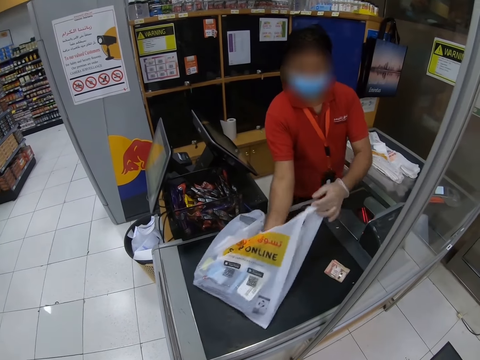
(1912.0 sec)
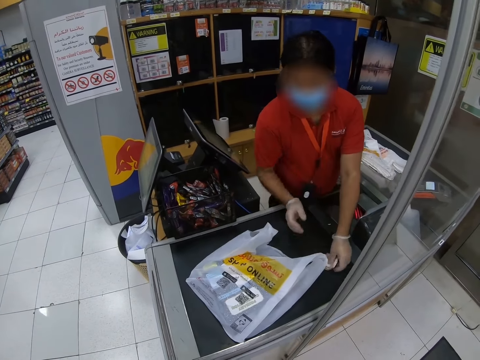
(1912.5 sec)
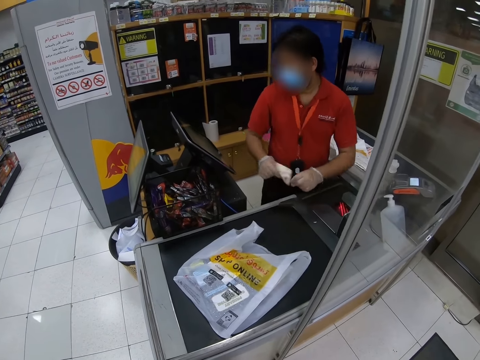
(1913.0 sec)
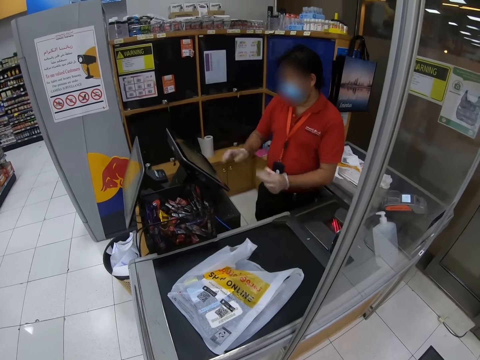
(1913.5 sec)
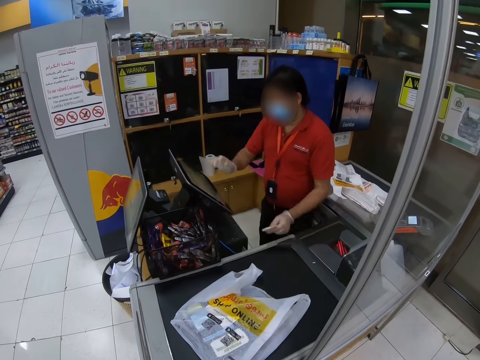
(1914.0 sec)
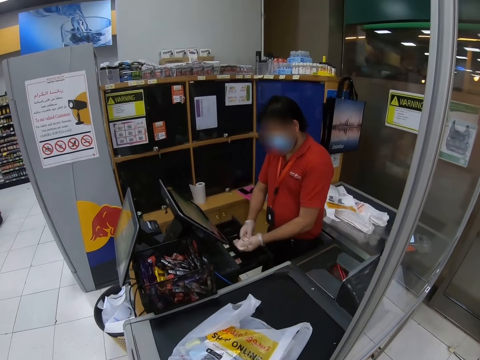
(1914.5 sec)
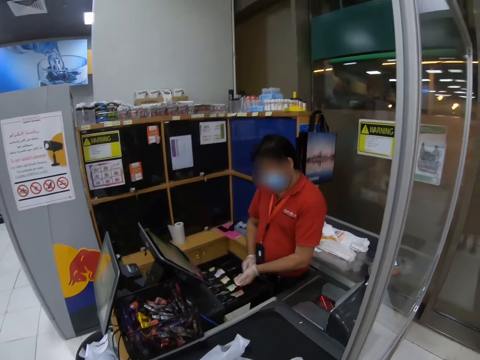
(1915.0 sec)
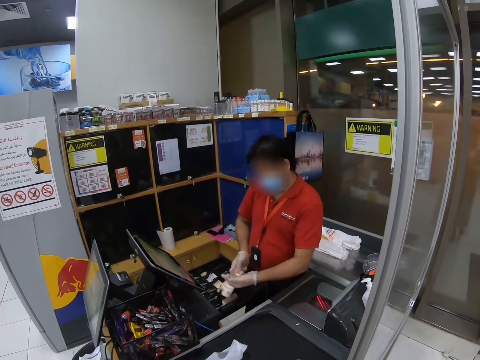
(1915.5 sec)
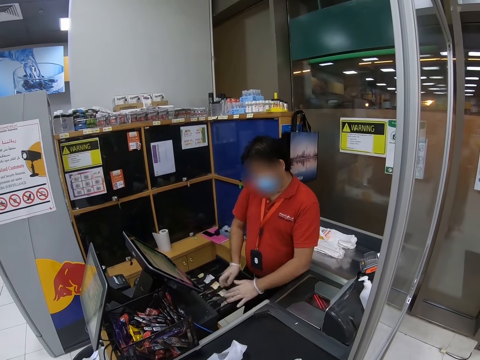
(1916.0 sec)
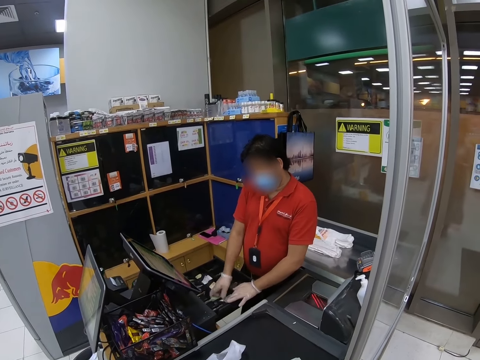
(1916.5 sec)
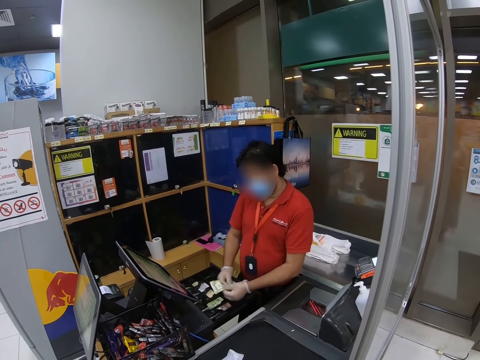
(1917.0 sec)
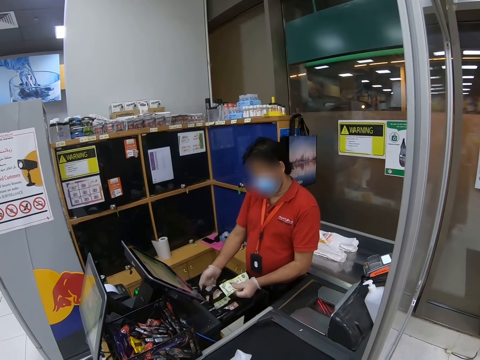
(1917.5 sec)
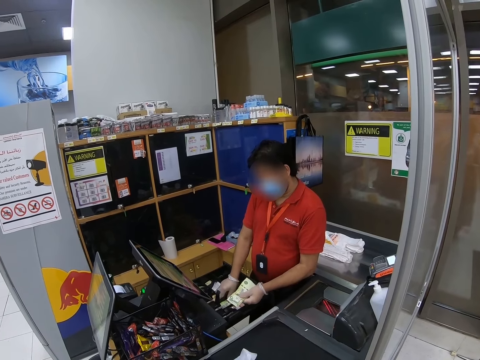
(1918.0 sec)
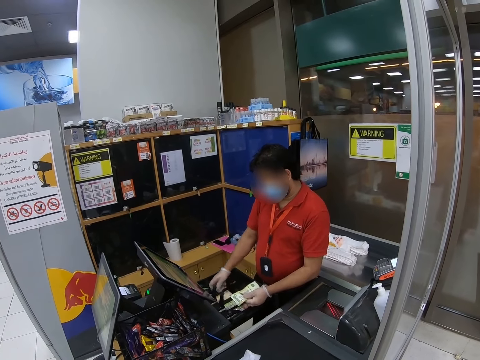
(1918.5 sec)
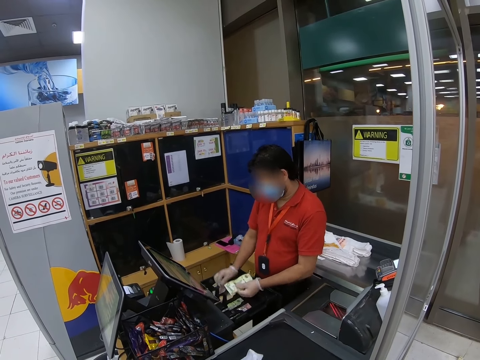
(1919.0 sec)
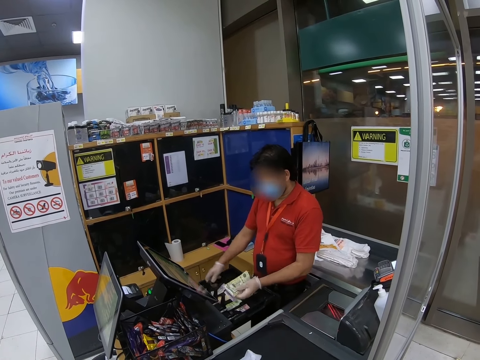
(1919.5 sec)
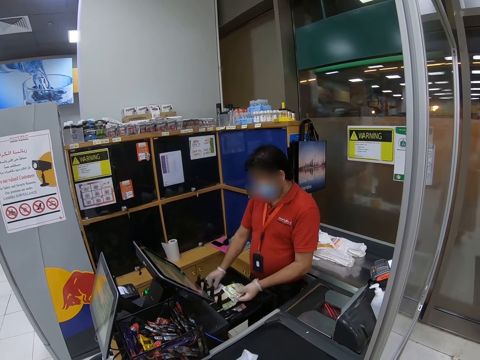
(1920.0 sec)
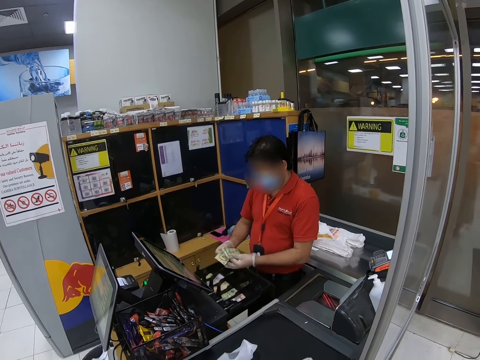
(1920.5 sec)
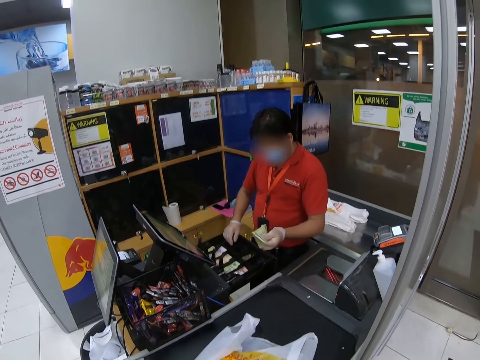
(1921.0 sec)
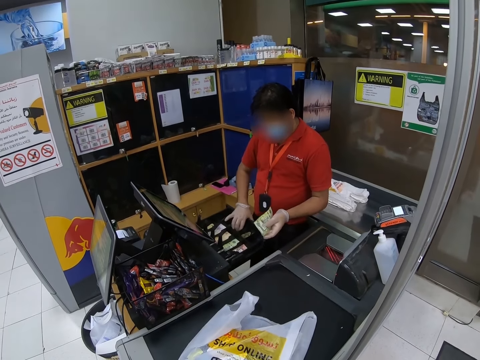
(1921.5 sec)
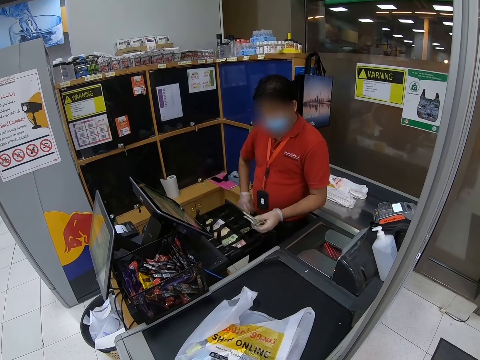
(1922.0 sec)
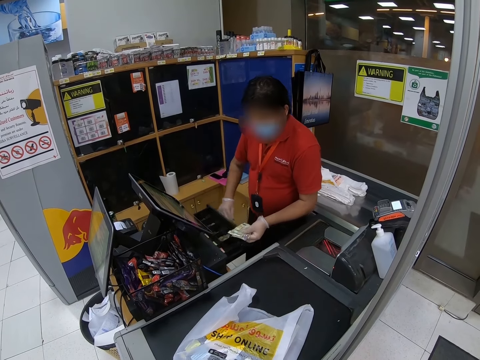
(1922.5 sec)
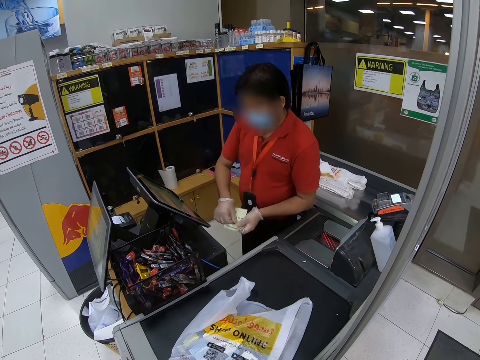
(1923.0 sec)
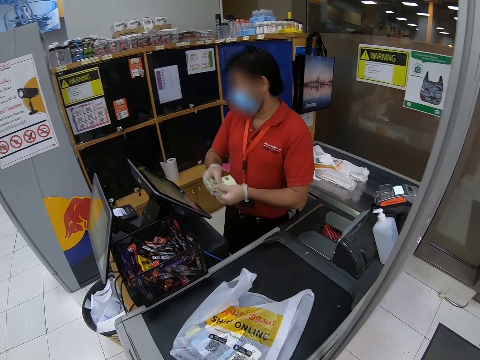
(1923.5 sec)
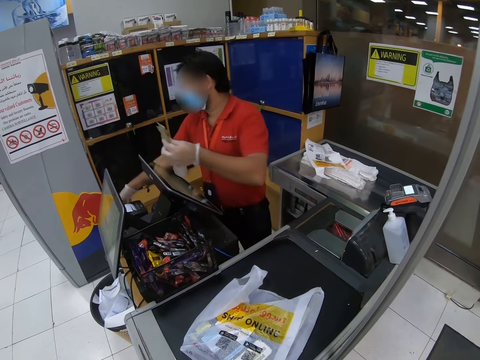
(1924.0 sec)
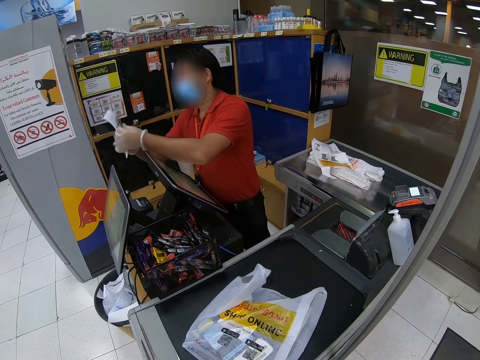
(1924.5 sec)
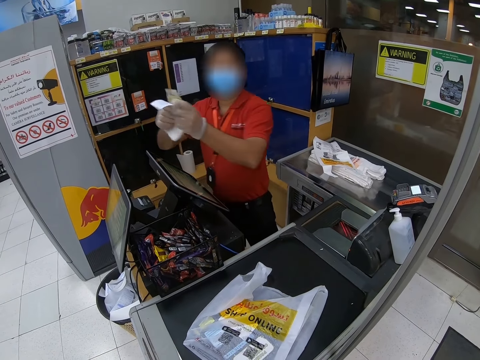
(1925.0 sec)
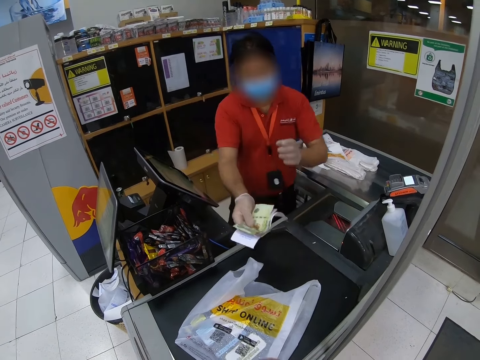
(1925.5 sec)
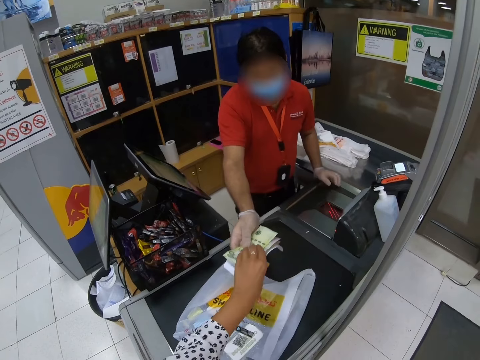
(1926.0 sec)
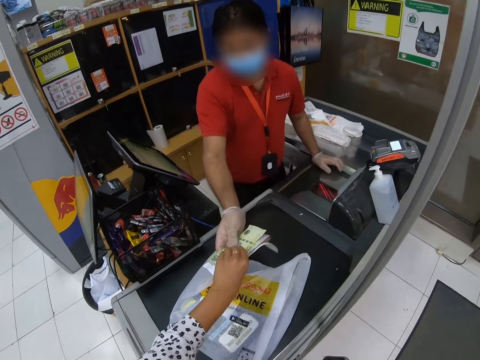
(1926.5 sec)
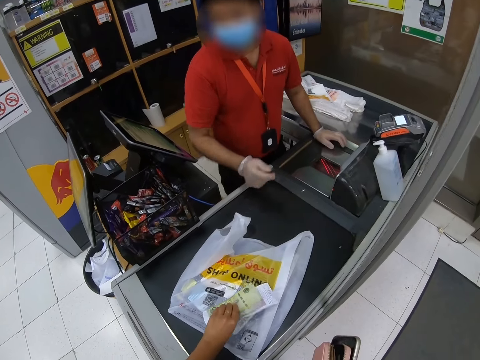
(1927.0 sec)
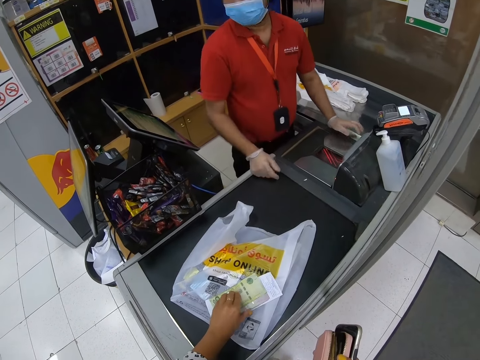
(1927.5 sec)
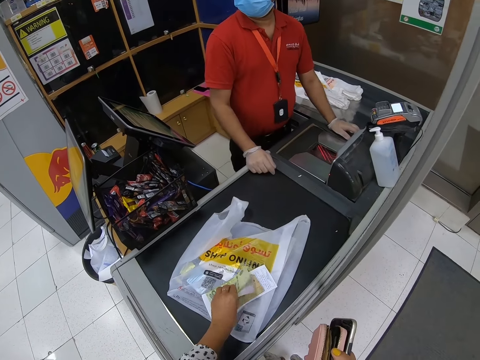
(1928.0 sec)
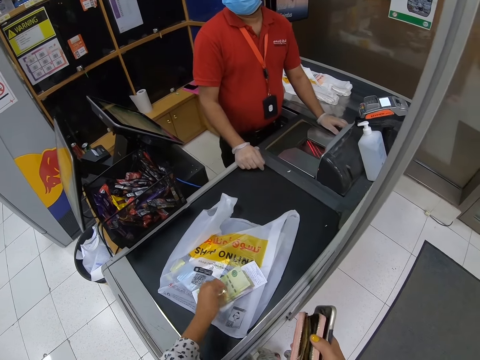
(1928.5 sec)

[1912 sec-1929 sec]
The cashier picks up the money from the counter. The cashier reaches the computer and touches the computer. The cashier puts the money in the cash register. The cashier counts cash from the cash drawer, picks up money from the cash register, closes the cash register and takes out the receipt and the cash. The camera wearer takes money from the cashier. The cashier gives the camera wearer the balance and a receipt. The camera wearer puts the money on the shopping bag.

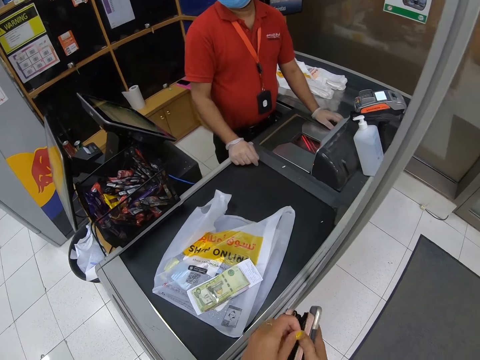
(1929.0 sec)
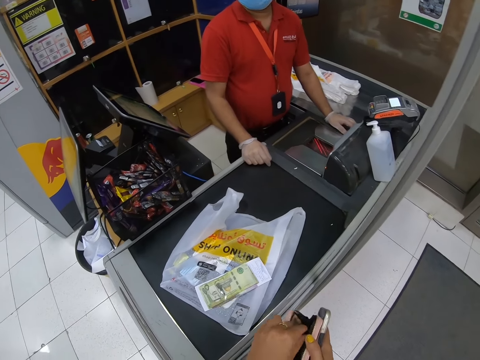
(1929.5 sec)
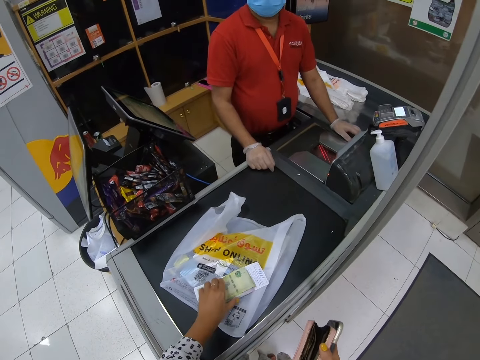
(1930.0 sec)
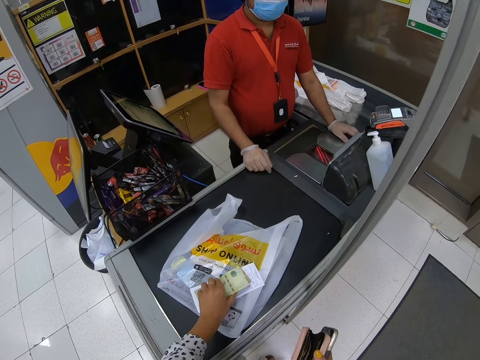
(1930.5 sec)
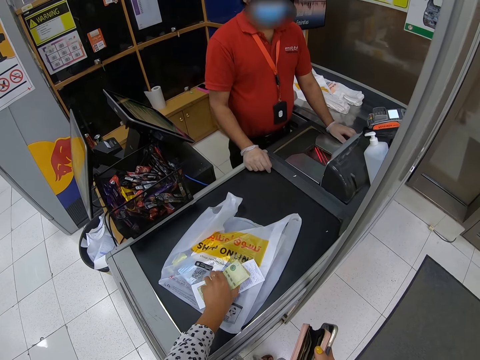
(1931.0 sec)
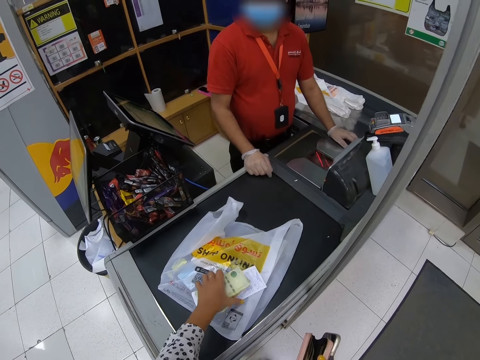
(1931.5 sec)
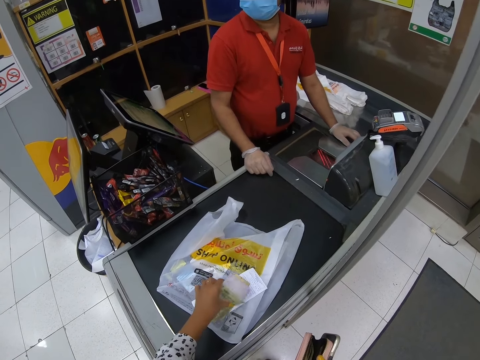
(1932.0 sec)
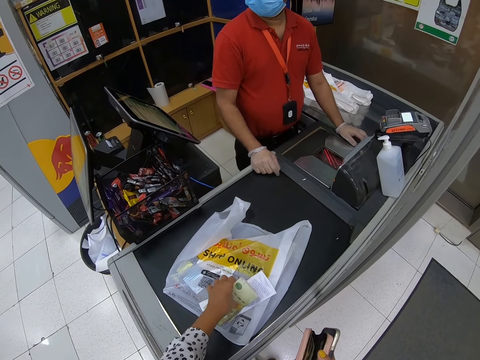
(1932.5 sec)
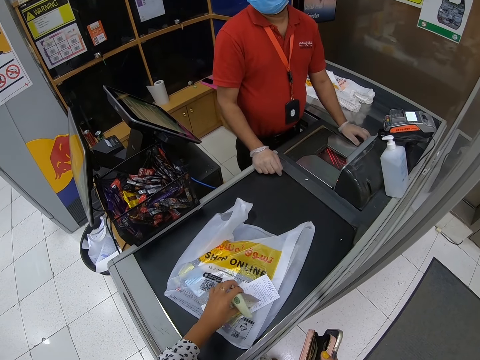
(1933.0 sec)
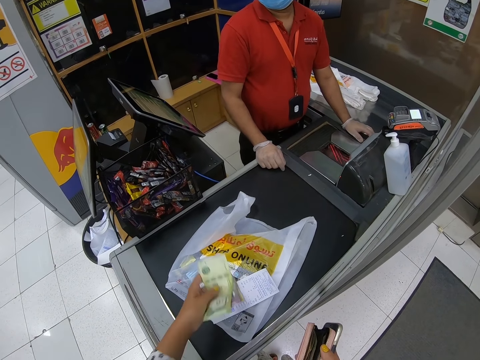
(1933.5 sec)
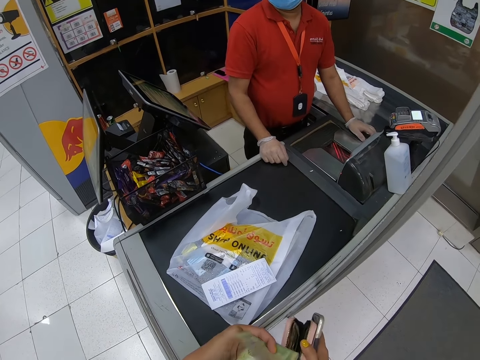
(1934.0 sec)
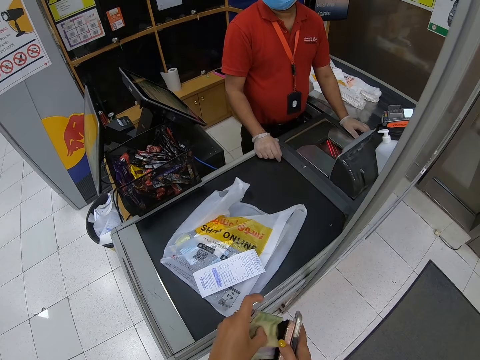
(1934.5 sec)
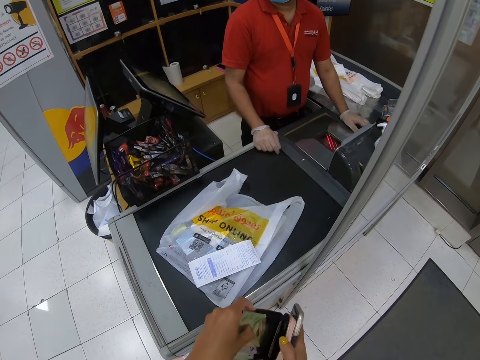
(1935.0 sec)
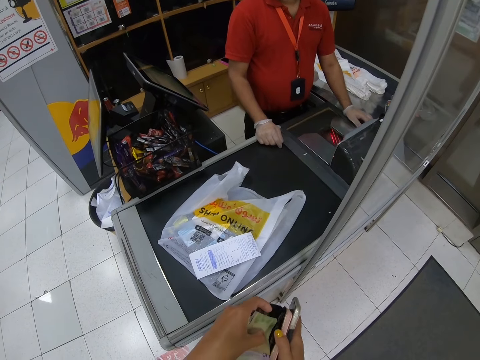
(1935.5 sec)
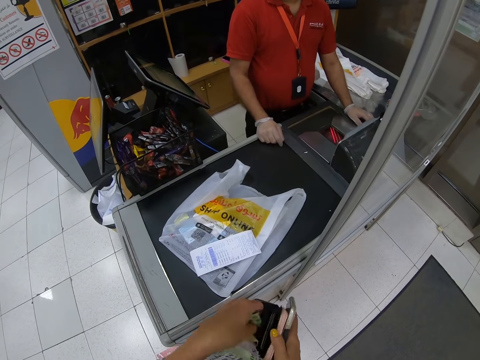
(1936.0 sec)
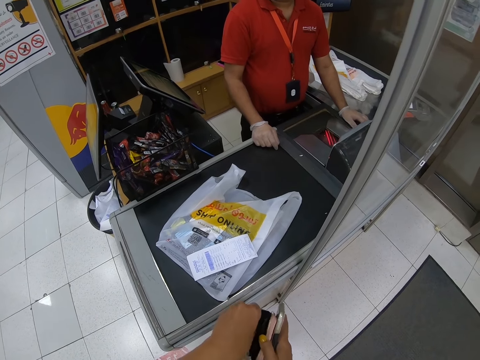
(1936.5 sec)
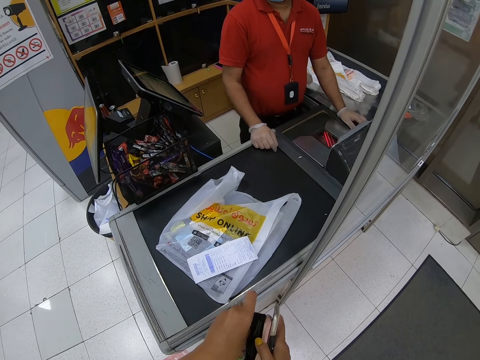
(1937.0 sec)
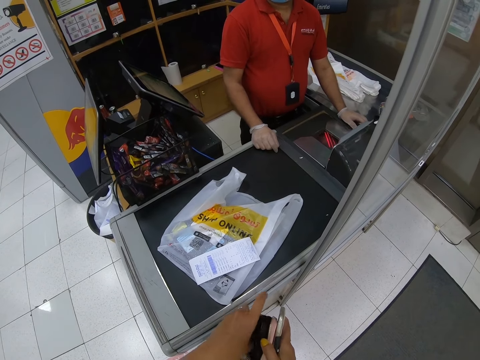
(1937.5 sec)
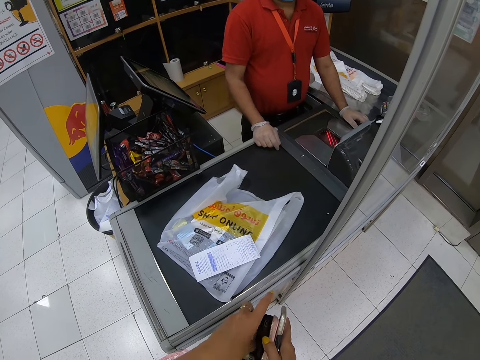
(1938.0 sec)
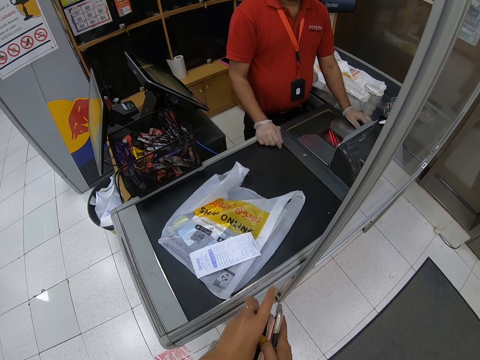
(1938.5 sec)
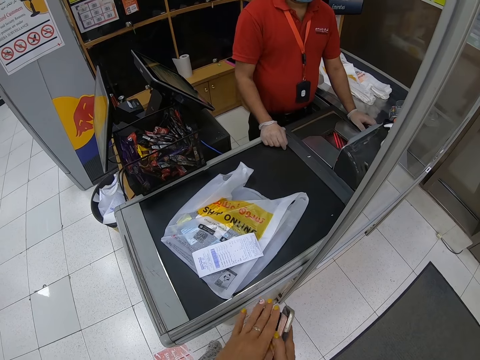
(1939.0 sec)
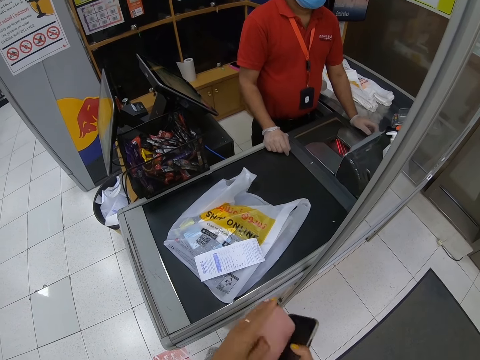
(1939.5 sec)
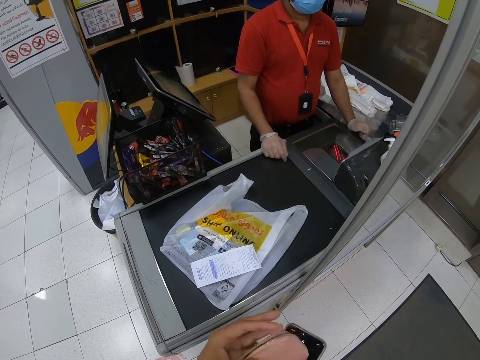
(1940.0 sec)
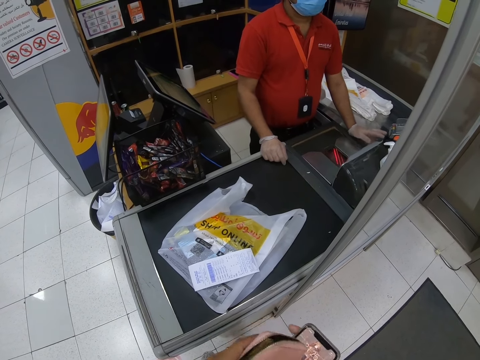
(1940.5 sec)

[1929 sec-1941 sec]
The camera wearer picks the balance from the counter. They place the cash in their purse.
